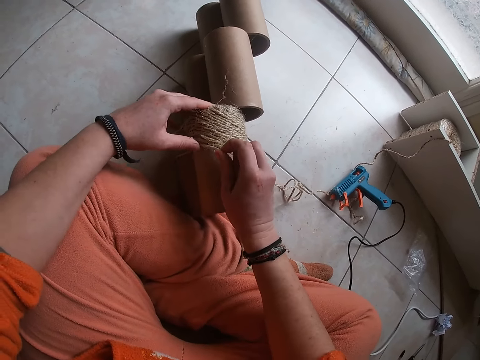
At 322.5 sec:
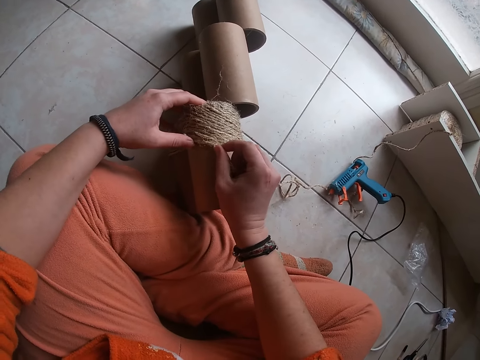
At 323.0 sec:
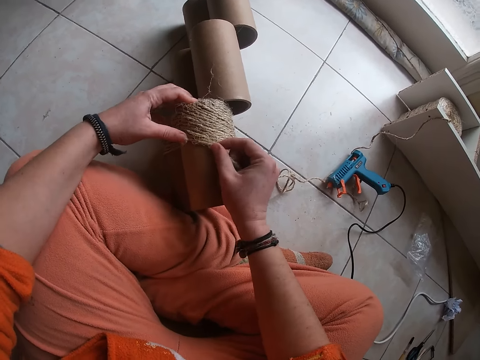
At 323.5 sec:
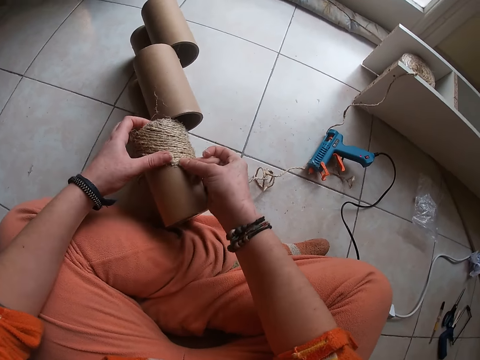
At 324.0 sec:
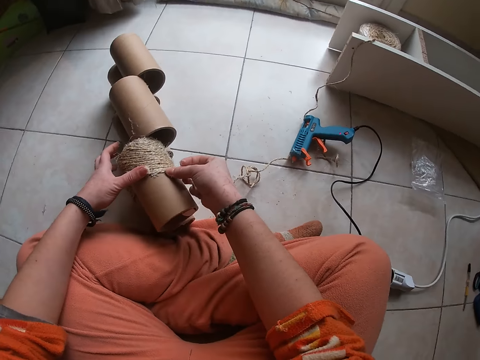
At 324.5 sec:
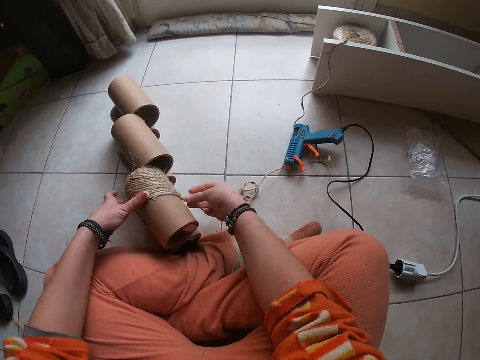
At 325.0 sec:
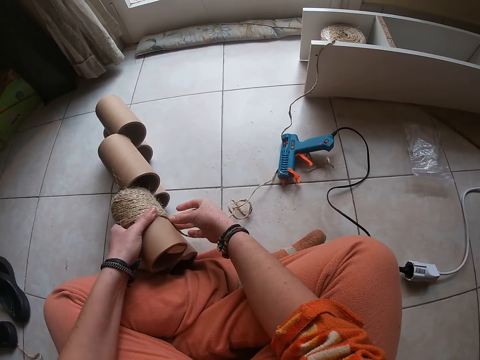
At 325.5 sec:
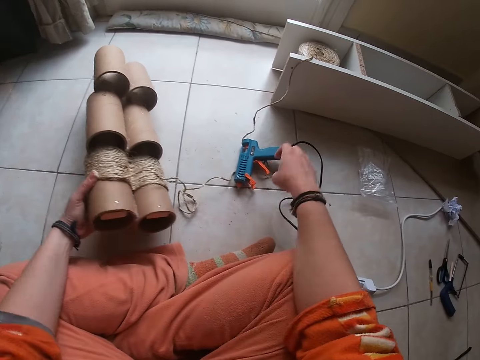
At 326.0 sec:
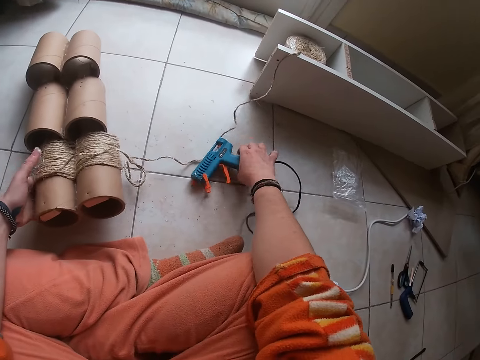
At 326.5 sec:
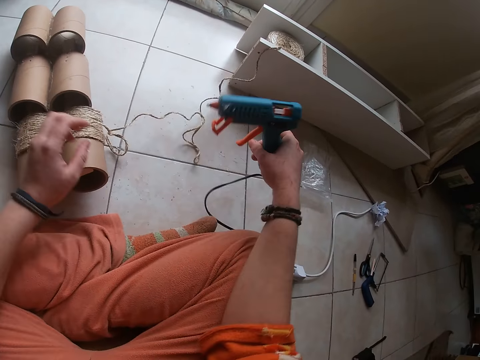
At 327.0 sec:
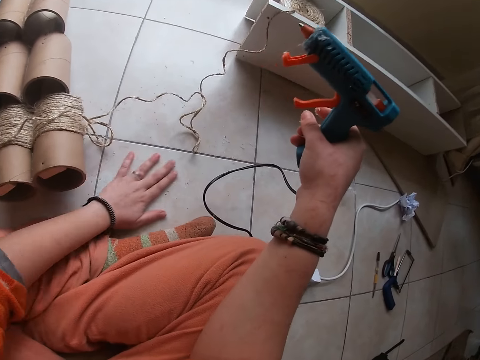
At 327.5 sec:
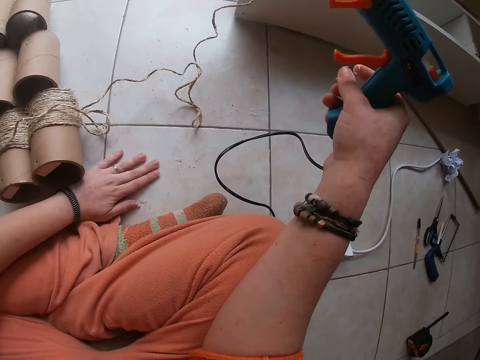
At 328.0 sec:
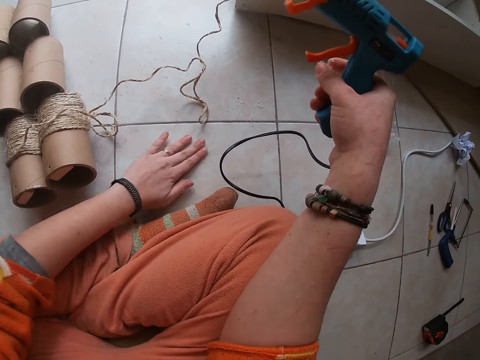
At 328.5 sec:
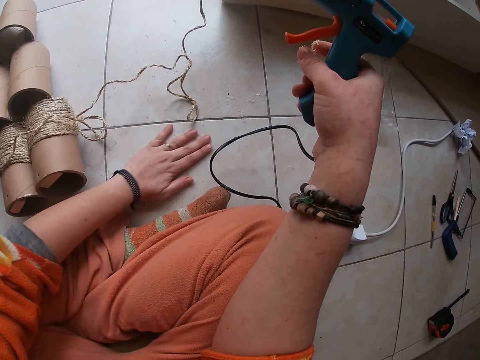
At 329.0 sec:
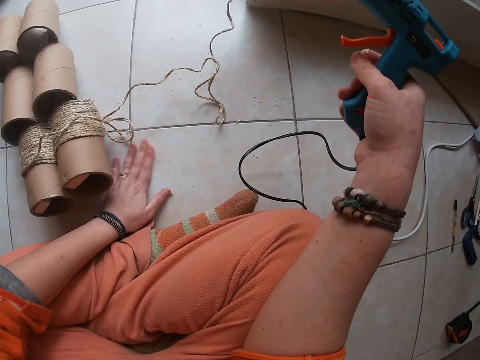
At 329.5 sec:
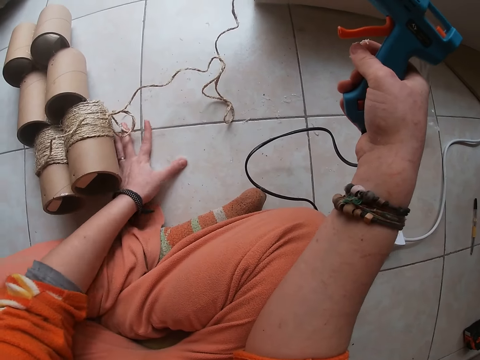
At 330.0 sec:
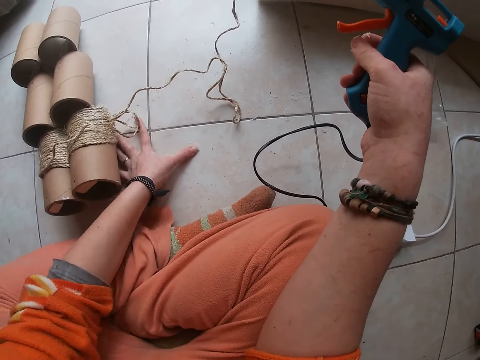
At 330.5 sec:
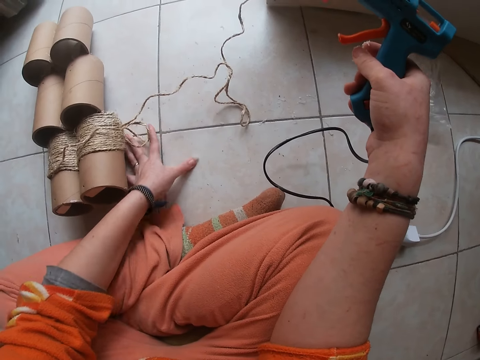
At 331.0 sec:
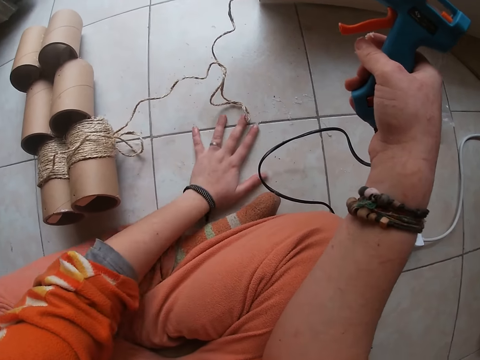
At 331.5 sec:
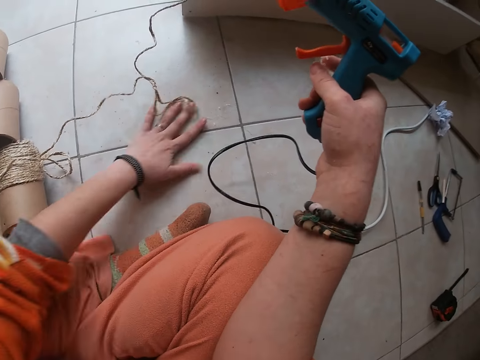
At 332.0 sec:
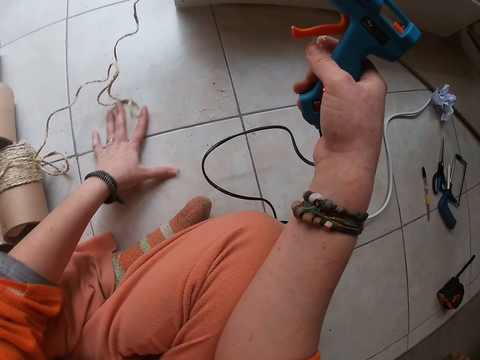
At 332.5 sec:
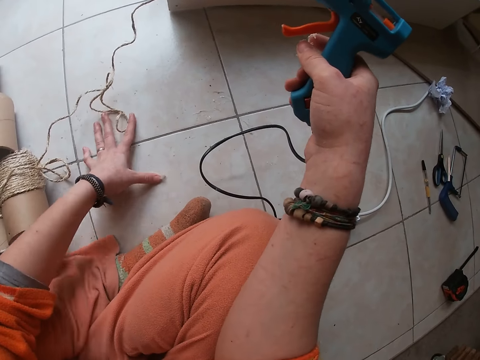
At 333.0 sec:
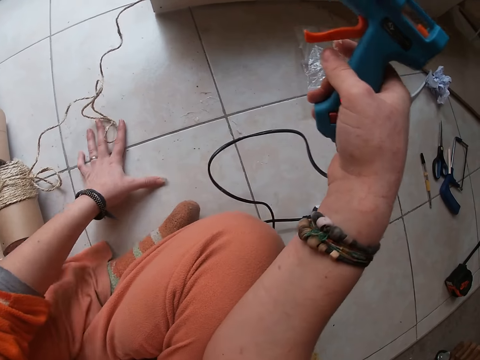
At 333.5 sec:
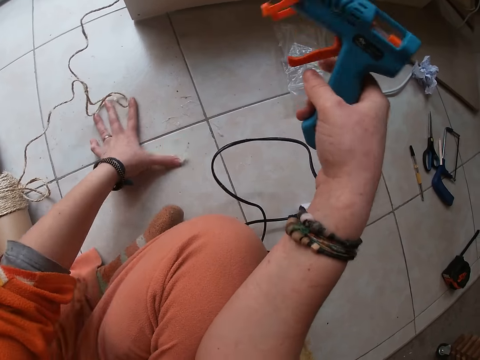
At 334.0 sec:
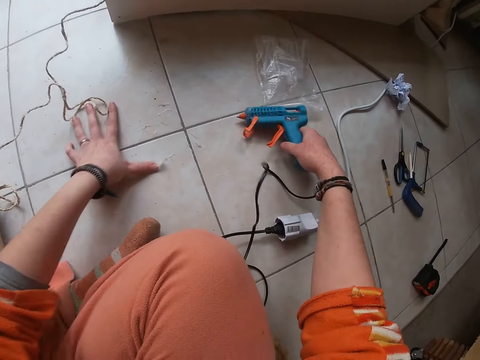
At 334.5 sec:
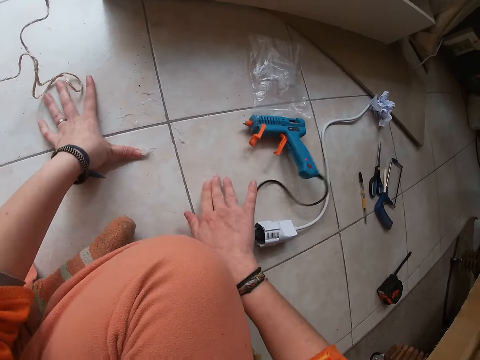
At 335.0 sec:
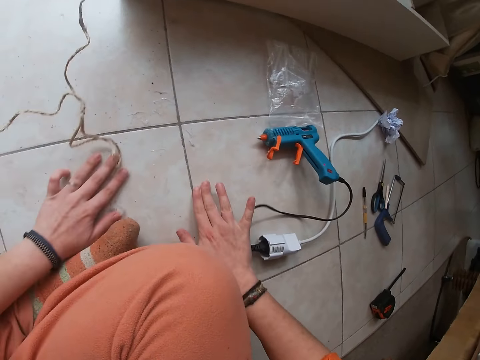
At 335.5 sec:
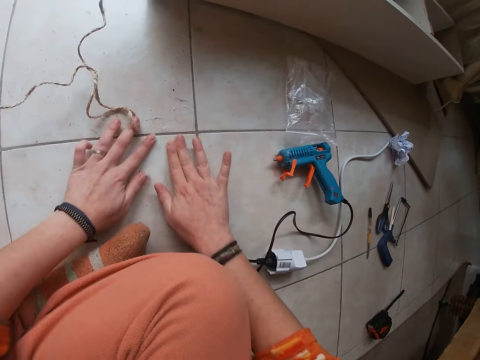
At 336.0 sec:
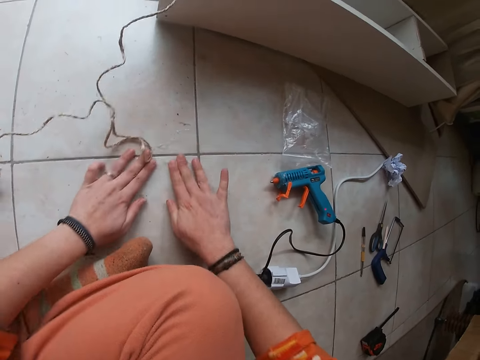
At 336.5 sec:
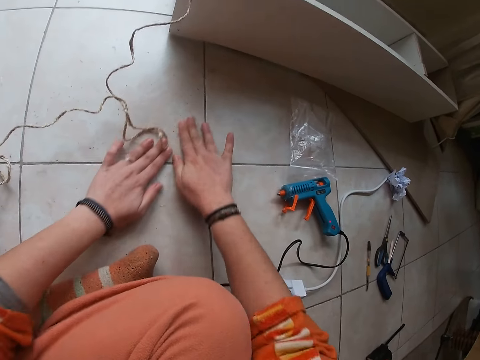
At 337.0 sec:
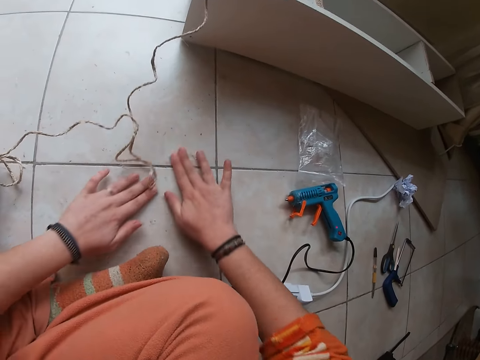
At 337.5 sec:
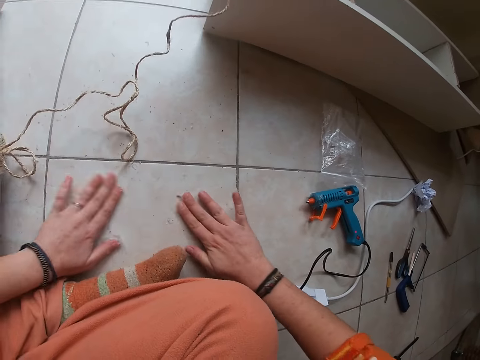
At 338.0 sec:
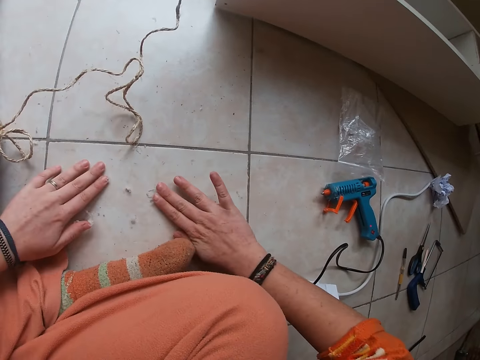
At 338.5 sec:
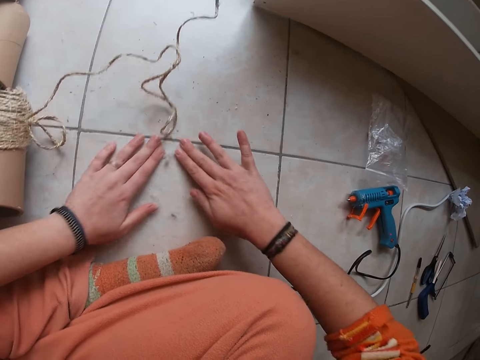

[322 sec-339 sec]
The camera wearer picks up the hot glue gun on the floor with her right hand. She cleans the floor with her left hand. She rubs her hand on the floor. She drops the hot glue gun on the floor with her right hand. She rubs on the floor with both hands. She cleans the floor with her hands.

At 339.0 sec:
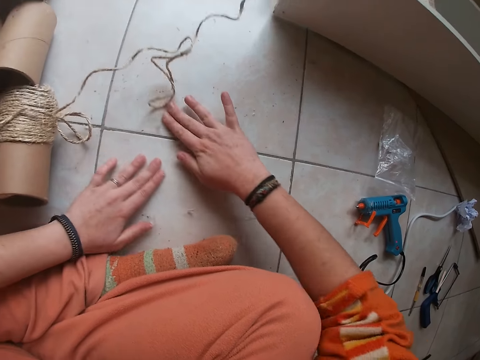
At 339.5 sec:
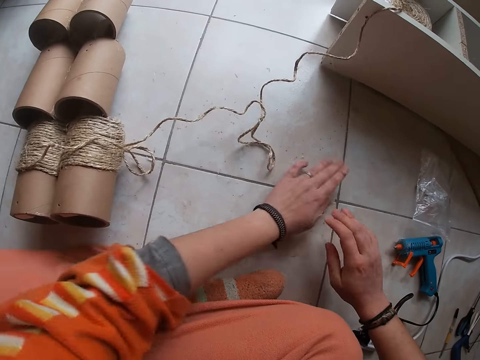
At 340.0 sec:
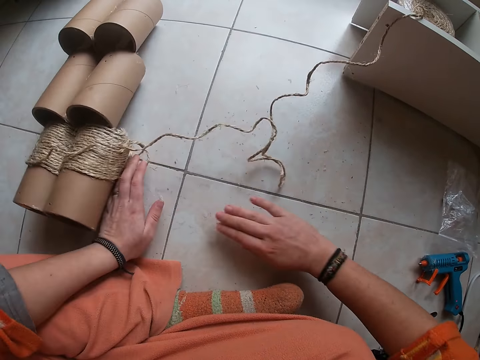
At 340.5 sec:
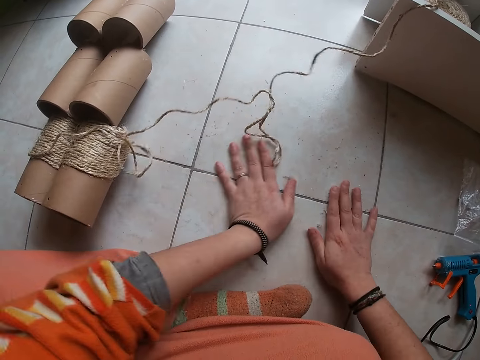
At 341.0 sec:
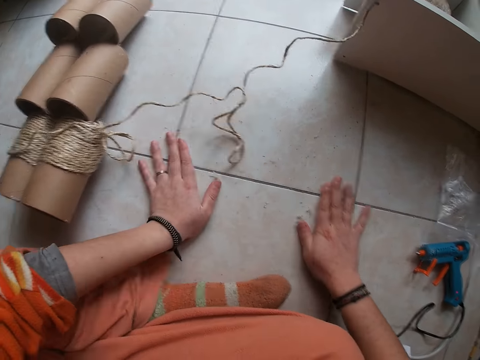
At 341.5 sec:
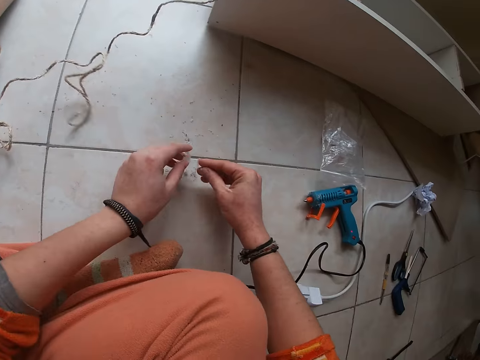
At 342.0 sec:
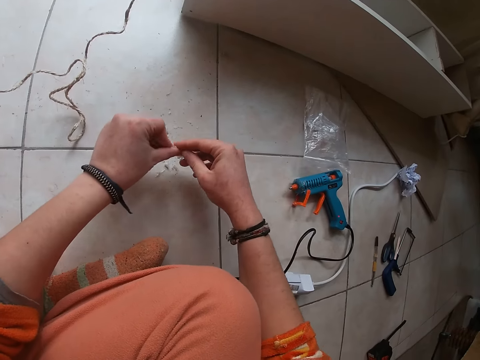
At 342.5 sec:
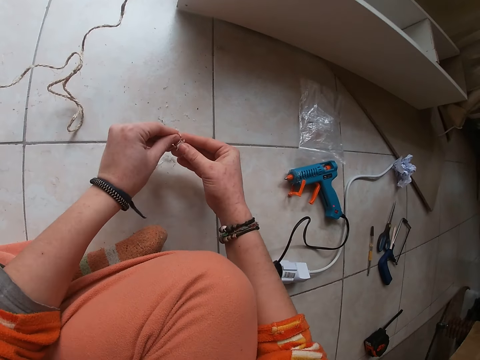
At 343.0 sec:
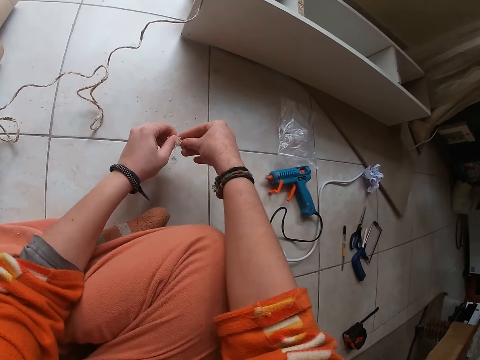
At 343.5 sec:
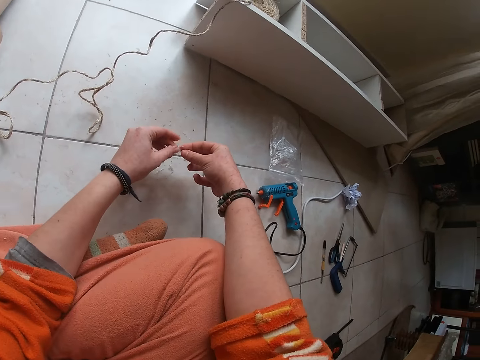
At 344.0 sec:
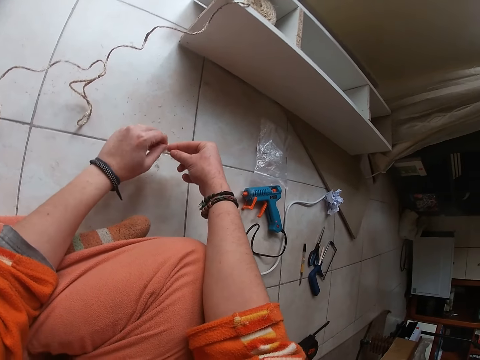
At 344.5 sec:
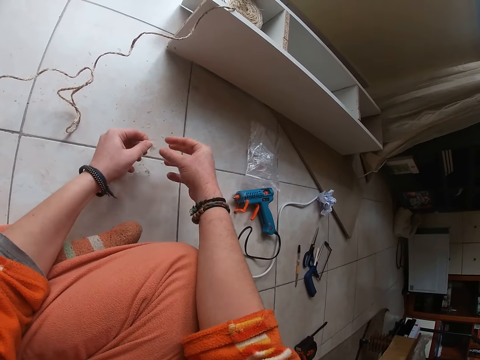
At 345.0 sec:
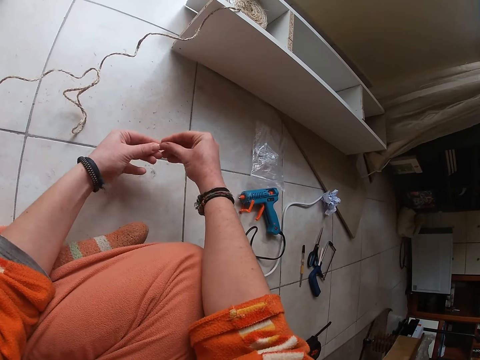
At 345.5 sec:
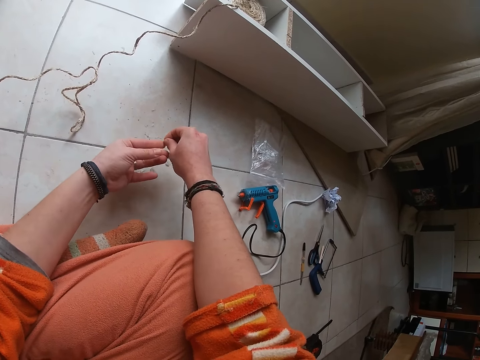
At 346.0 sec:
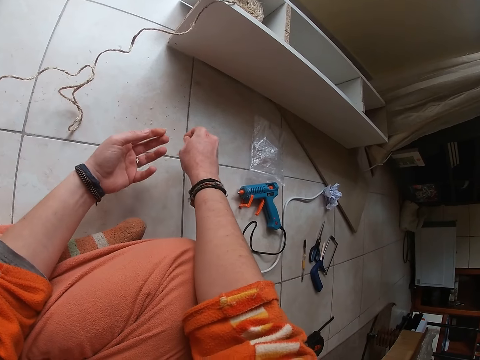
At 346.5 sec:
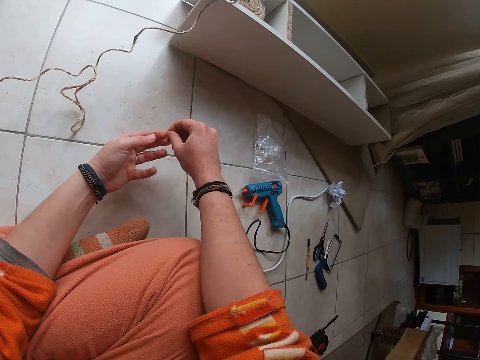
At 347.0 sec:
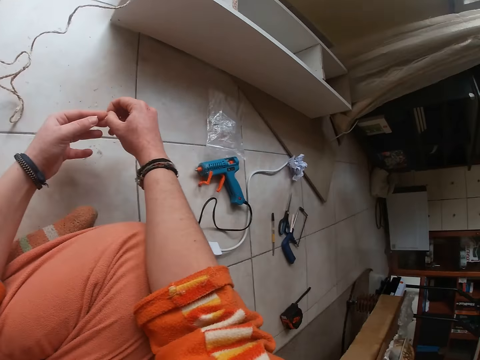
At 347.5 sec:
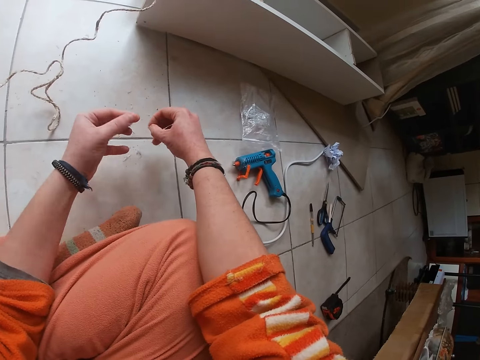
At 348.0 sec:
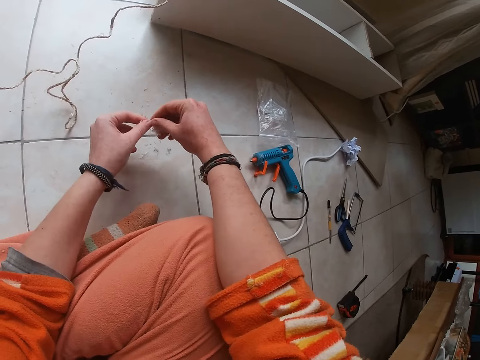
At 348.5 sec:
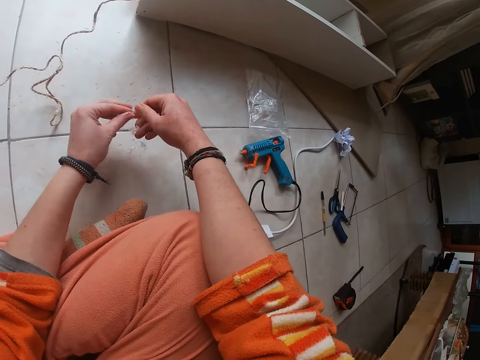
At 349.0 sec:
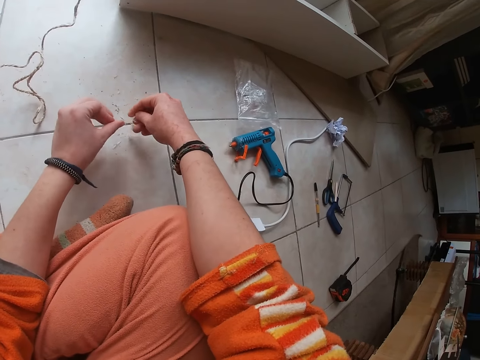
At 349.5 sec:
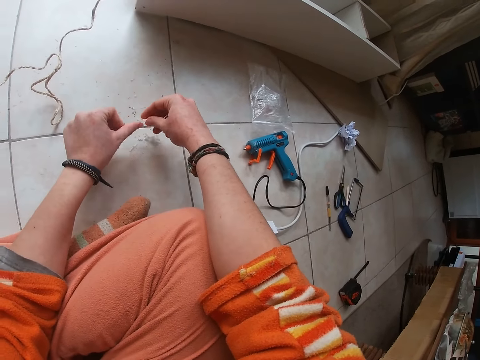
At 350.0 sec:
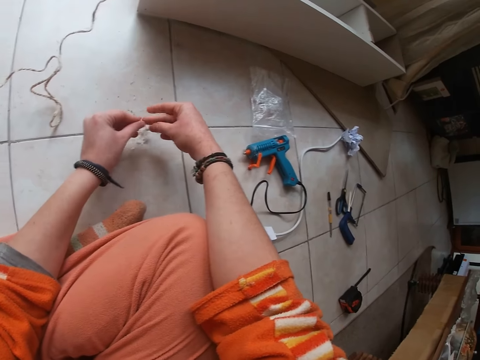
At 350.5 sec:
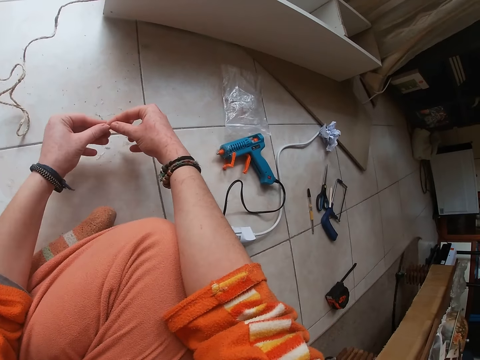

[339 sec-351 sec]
The camera wearer cleans her fingers. She removes dry glue on her hands.
